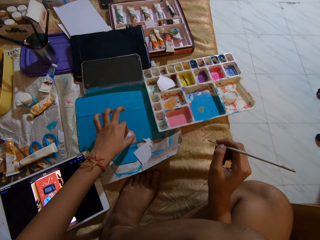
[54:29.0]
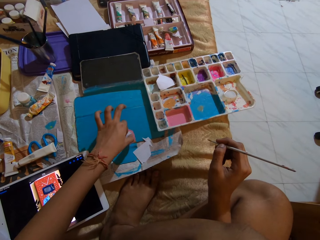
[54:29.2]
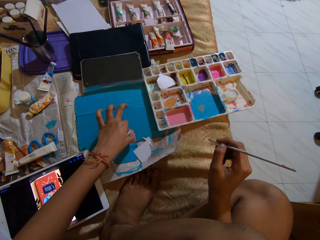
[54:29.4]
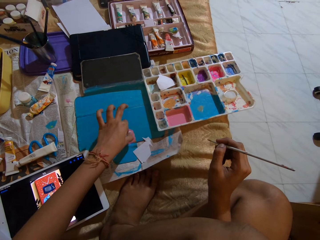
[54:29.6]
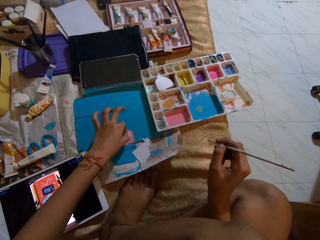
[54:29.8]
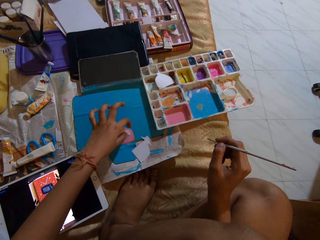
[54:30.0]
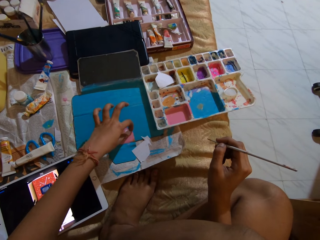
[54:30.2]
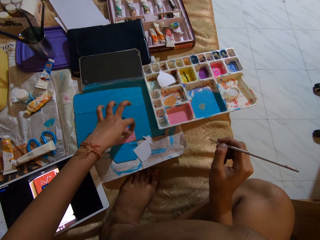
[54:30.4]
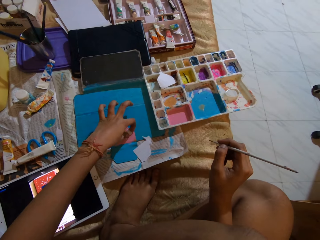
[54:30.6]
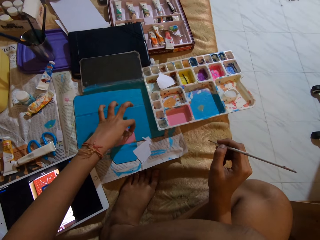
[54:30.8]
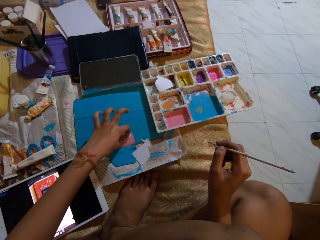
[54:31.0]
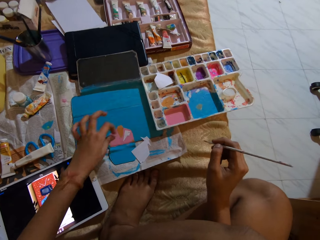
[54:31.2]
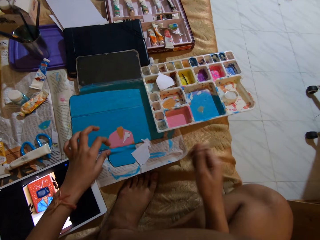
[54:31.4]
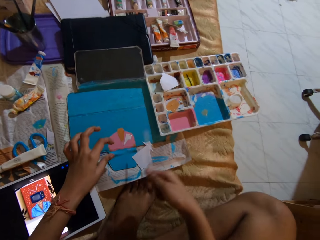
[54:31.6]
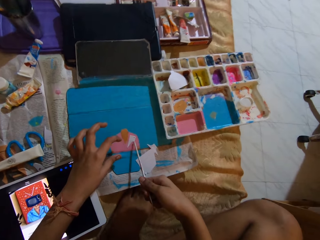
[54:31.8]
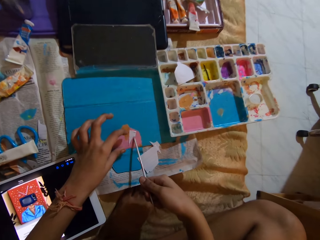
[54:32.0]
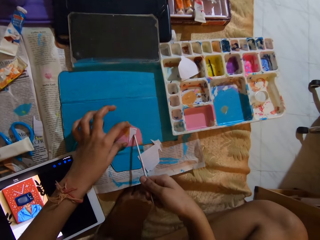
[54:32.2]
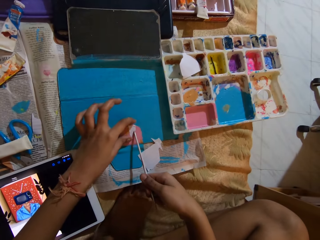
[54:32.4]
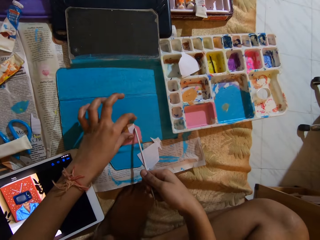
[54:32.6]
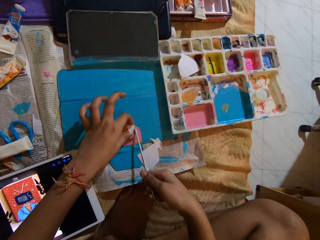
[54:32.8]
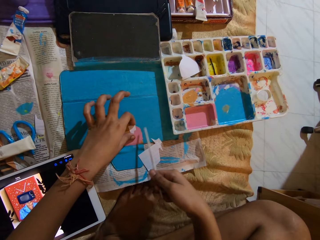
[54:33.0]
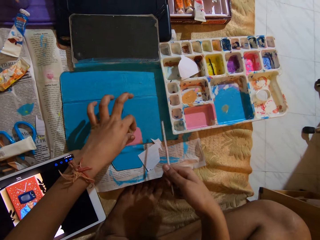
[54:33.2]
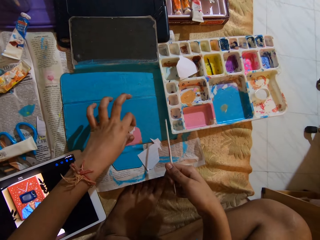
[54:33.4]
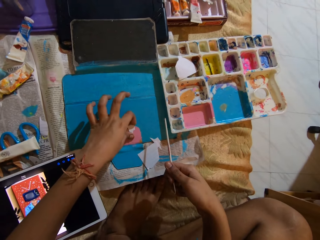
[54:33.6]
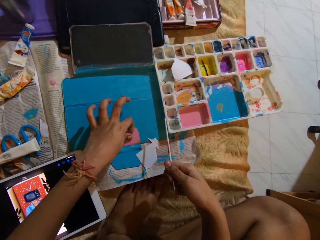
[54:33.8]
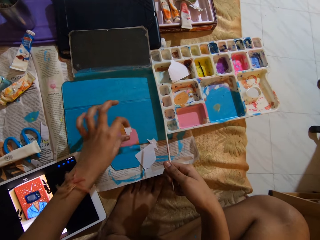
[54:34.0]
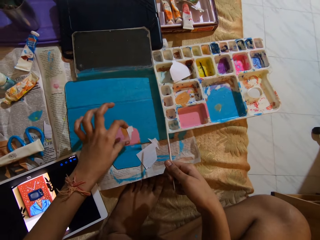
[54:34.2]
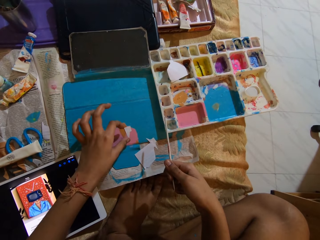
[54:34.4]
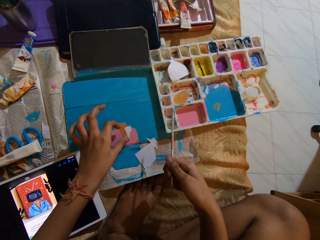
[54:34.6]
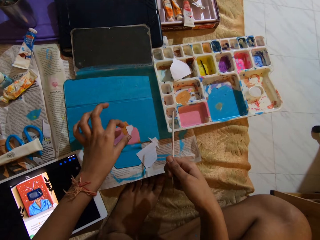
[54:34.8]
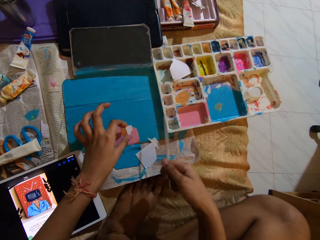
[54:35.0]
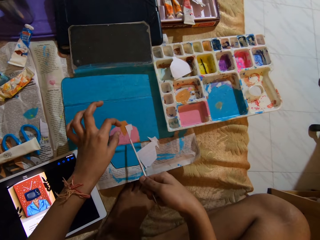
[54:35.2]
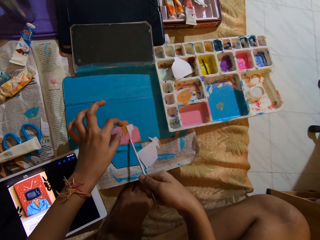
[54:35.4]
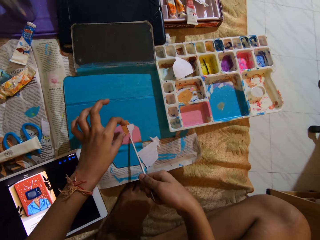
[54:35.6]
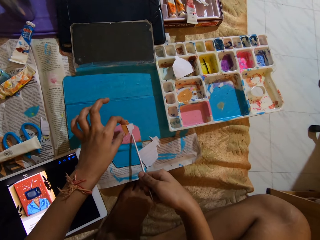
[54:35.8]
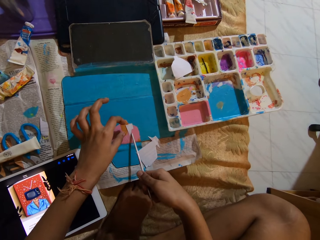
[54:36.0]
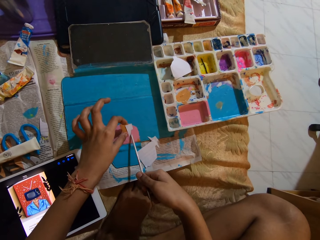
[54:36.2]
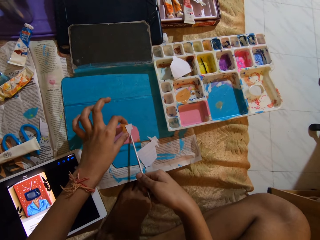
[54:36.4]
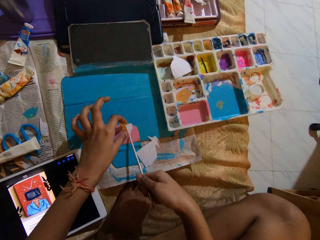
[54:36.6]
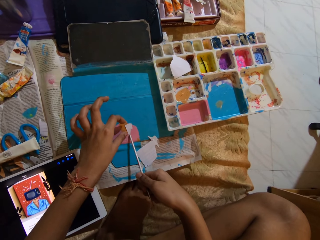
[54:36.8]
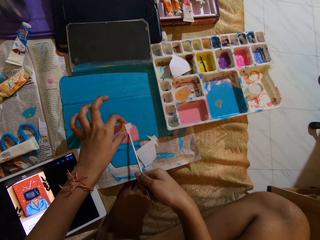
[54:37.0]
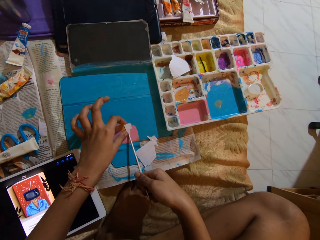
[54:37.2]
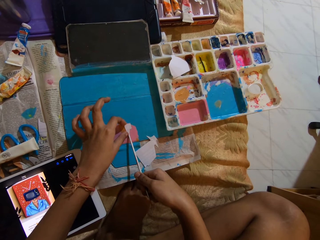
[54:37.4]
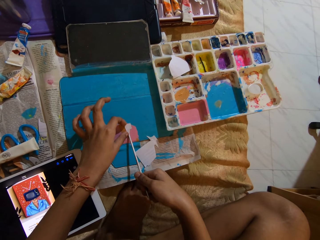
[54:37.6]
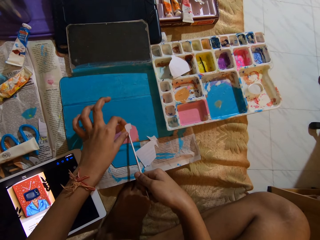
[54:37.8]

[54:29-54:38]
The camera wearer pushes the piece of paper on the tablet case with the paint brush in her right hand. She removes the piece of paper with the back of the brush. She touches the piece of paper on the tablet case with her left hand. She pushes the piece of paper on the tablet case with the paint brush in her right hand.

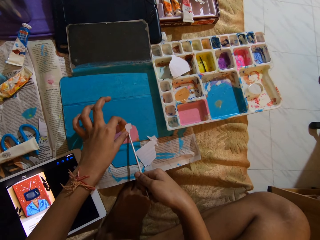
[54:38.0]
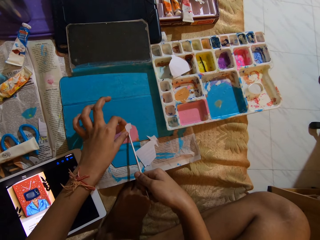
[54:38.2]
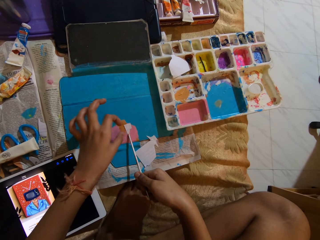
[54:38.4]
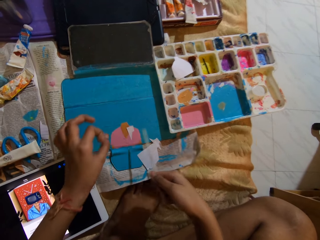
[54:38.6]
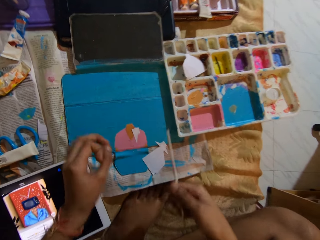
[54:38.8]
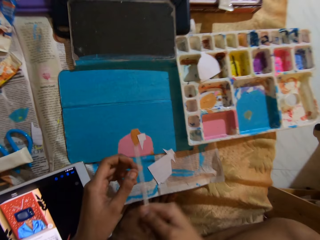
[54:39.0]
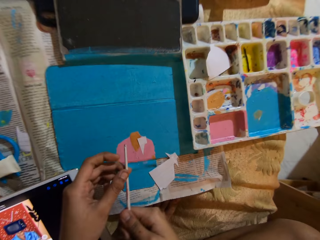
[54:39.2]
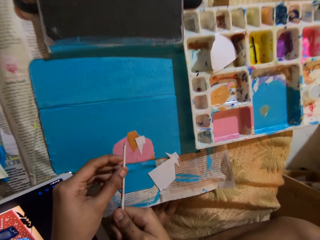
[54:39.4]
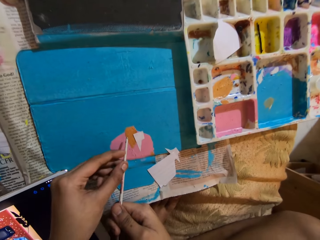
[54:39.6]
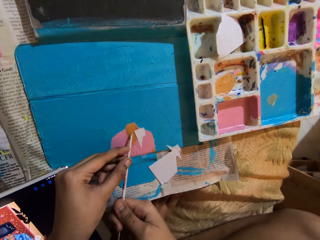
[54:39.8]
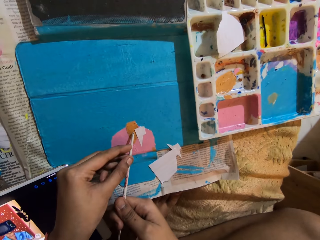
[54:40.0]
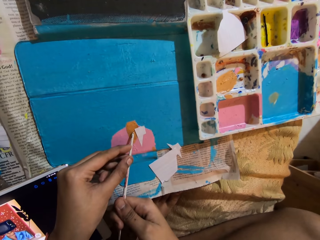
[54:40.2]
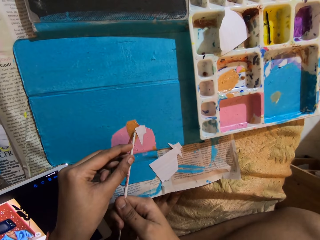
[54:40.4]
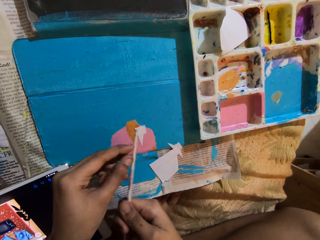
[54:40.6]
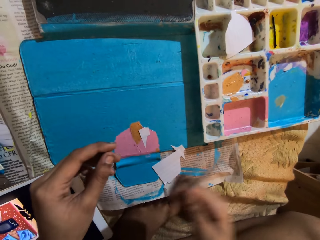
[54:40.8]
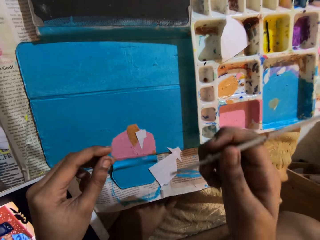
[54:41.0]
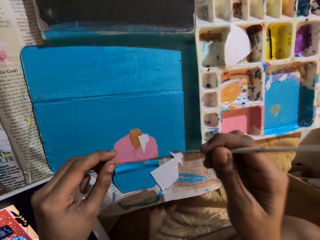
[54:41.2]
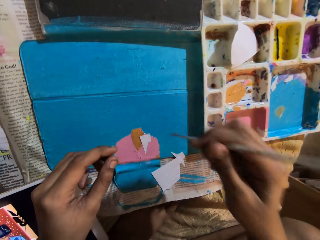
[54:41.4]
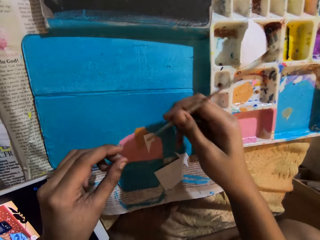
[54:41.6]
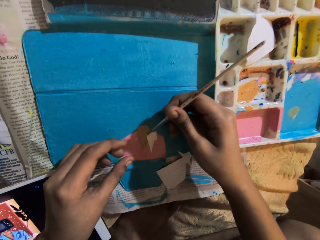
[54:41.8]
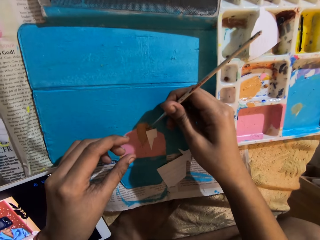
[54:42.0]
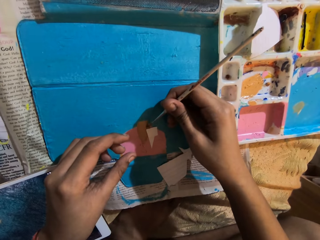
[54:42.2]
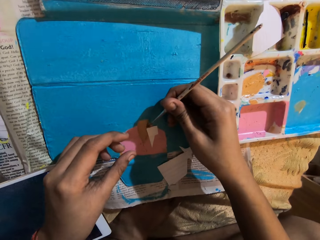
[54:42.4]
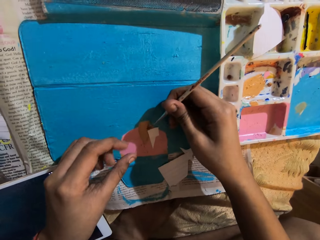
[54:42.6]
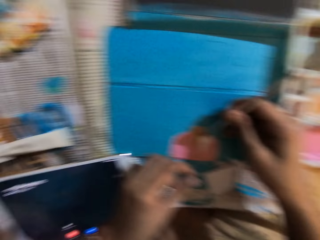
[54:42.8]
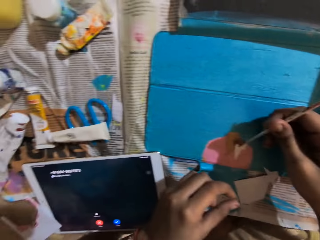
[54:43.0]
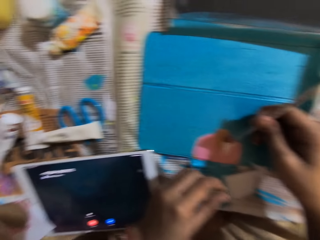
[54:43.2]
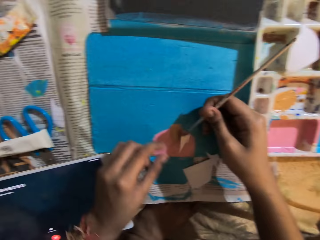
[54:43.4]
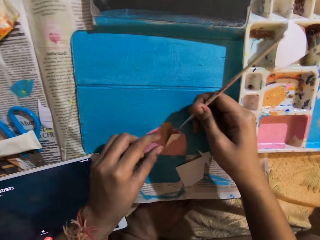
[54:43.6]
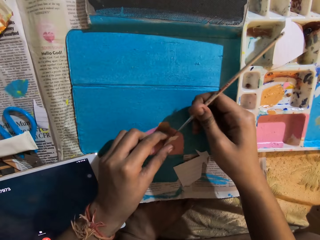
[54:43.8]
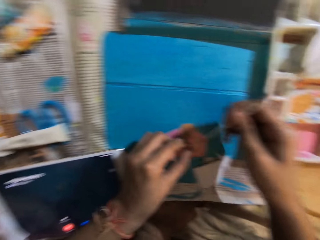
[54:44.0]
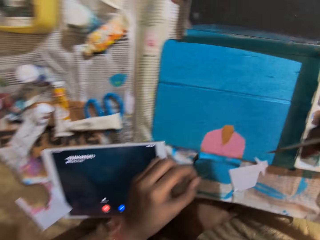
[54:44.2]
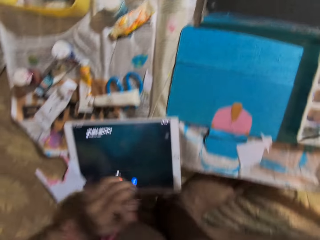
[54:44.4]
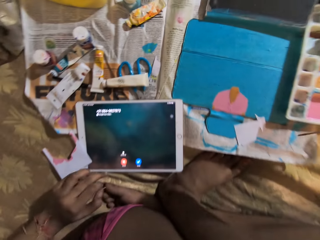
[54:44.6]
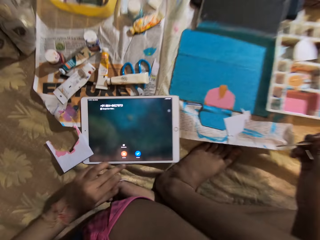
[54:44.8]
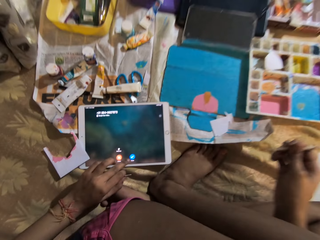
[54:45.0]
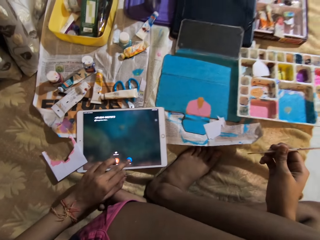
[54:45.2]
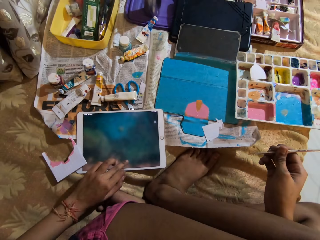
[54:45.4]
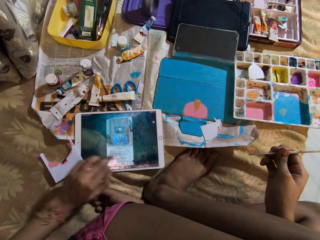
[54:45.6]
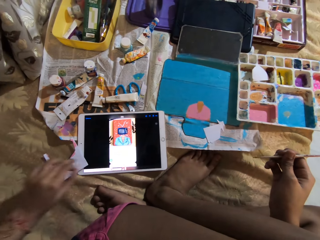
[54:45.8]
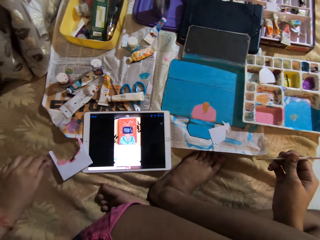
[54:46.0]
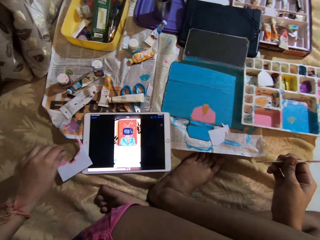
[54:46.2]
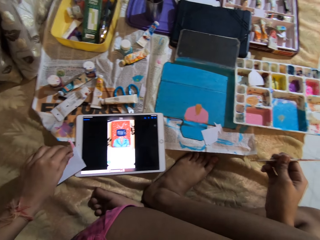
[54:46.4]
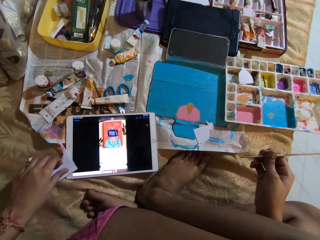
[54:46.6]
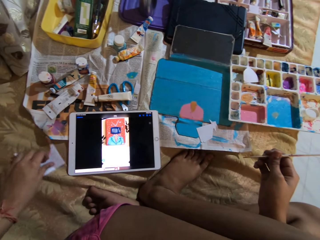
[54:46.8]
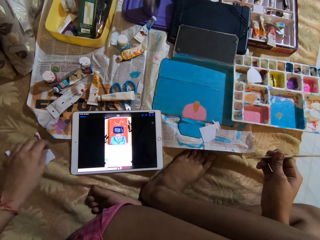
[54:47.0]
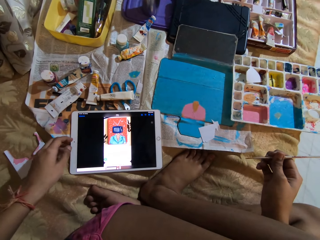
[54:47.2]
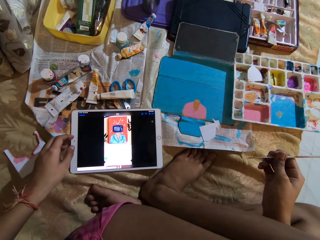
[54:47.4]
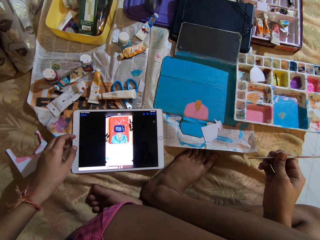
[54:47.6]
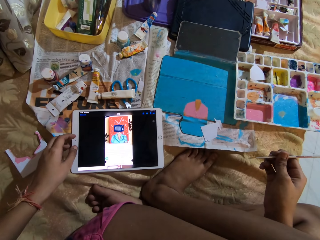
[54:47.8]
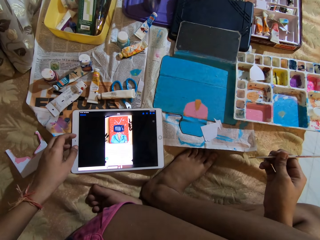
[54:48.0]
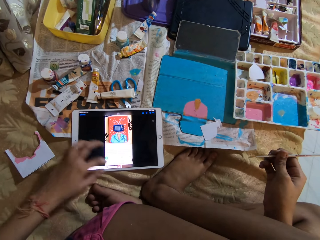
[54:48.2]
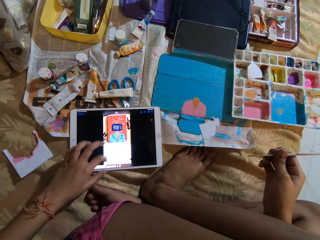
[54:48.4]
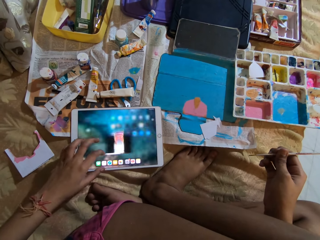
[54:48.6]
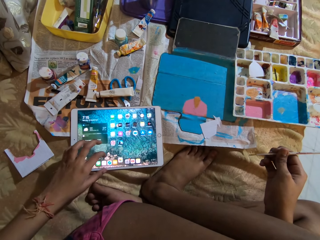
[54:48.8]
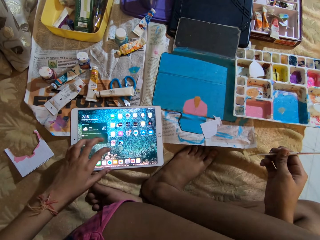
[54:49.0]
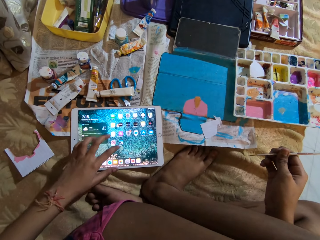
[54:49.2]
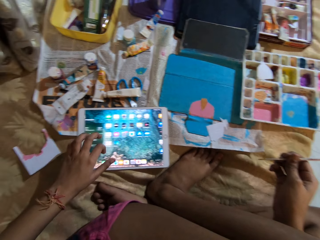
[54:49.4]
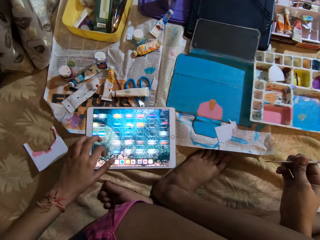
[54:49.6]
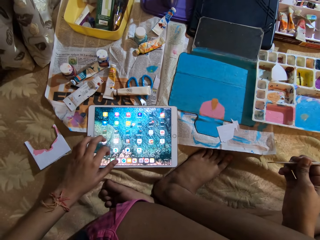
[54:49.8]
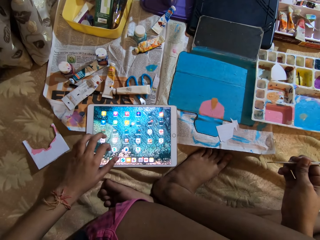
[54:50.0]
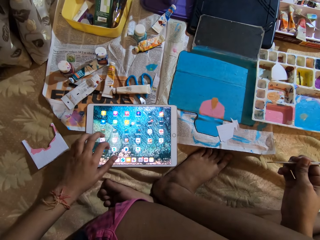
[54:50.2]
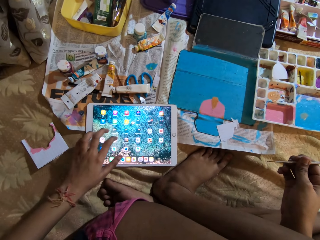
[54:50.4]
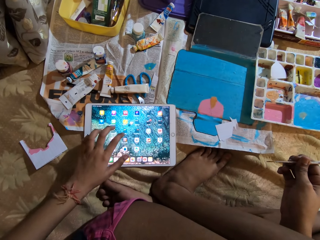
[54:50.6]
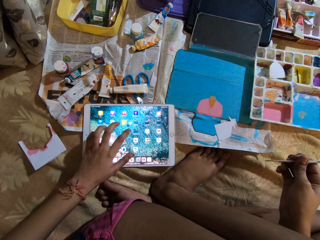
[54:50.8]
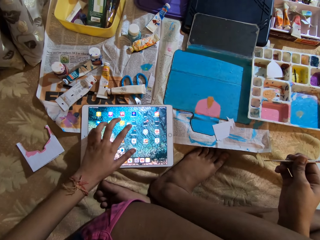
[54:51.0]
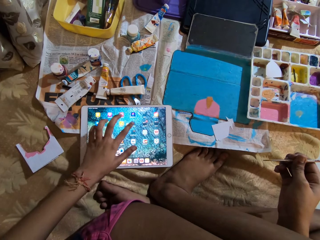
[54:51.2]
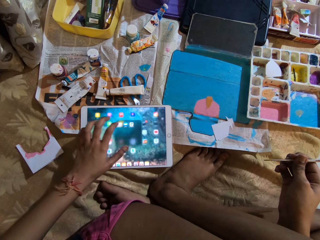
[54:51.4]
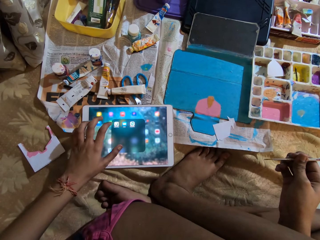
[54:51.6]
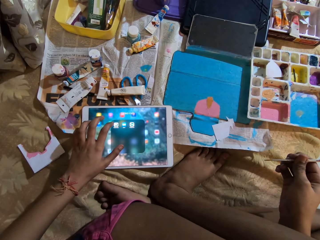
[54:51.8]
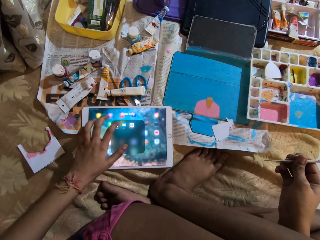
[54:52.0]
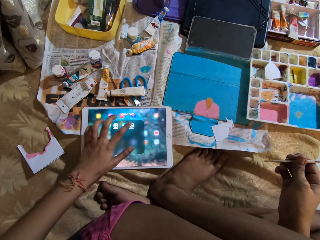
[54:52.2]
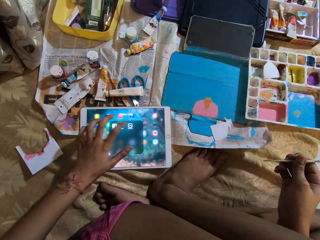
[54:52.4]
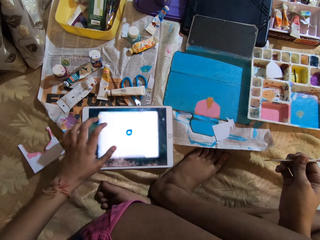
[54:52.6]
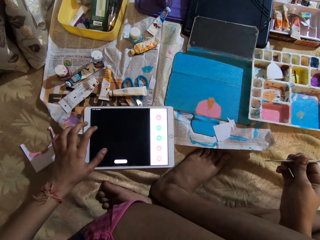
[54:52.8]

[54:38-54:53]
The camera wearer holds the paint brush with both hands. She raises the piece of paper on the tablet case with the paint brush in her right hand. She picks up the piece of paper from the tablet case with her left hand. She operates the tablet on the bed with her left hand. She moves a piece of paper on the tablet with her left hand. She operates the tablet on the bed with her left hand.
